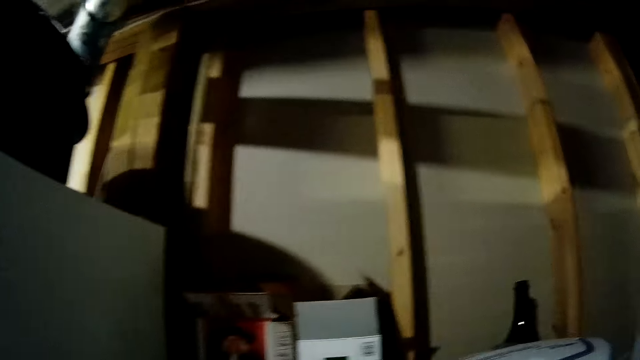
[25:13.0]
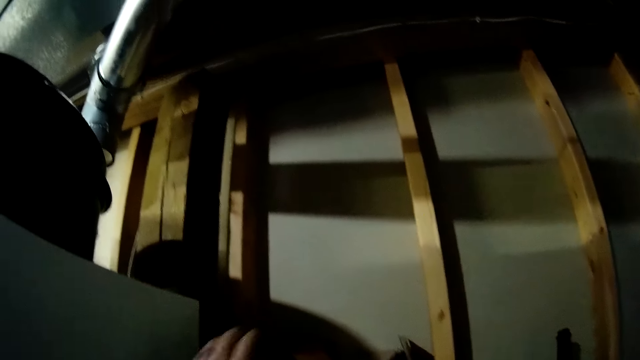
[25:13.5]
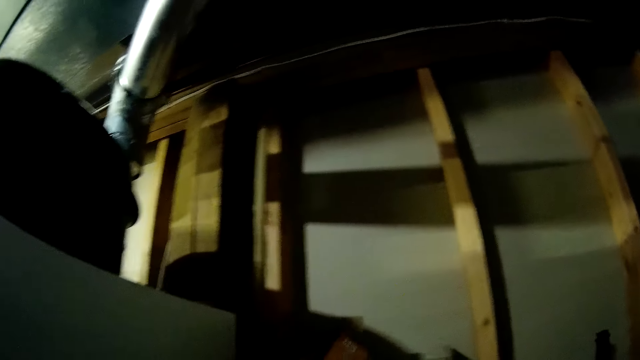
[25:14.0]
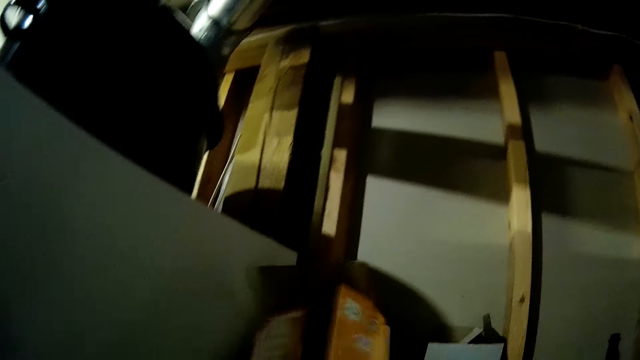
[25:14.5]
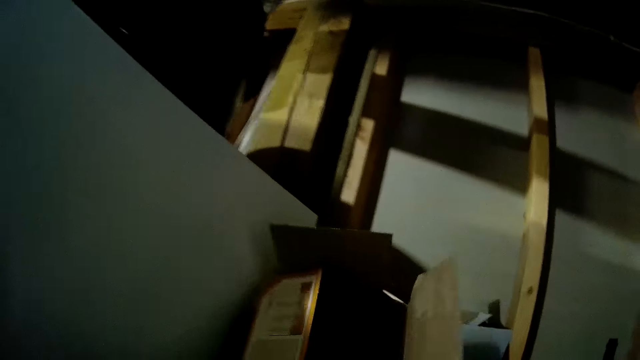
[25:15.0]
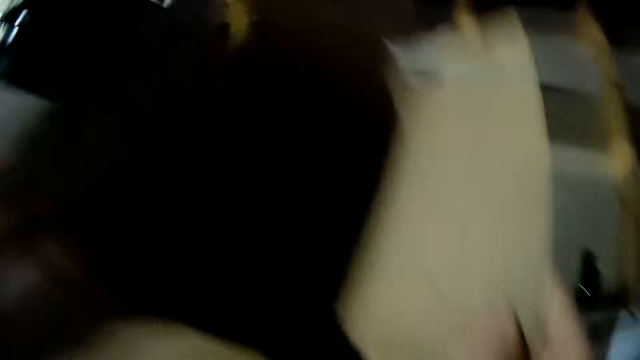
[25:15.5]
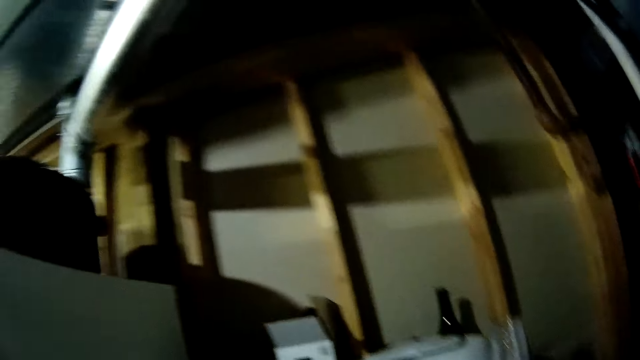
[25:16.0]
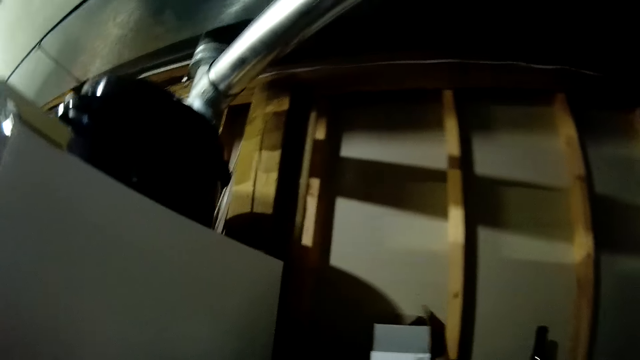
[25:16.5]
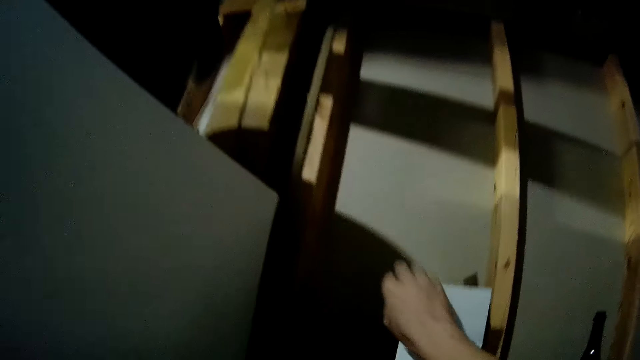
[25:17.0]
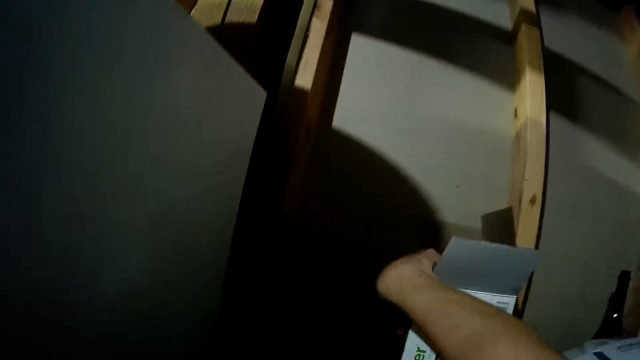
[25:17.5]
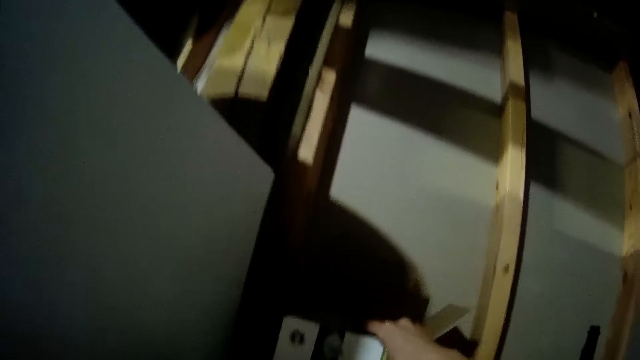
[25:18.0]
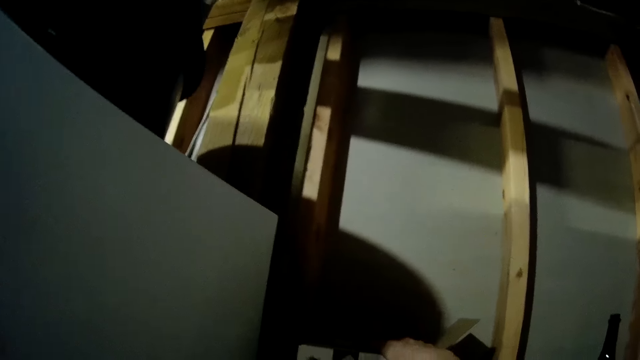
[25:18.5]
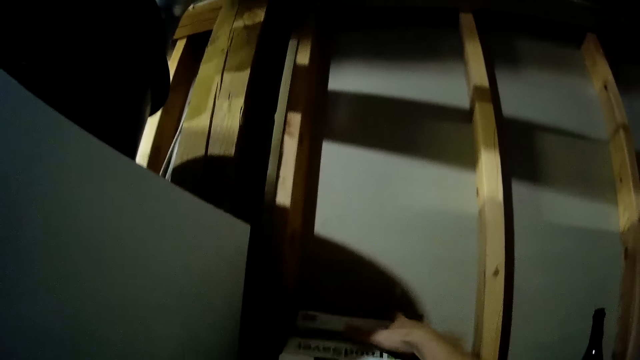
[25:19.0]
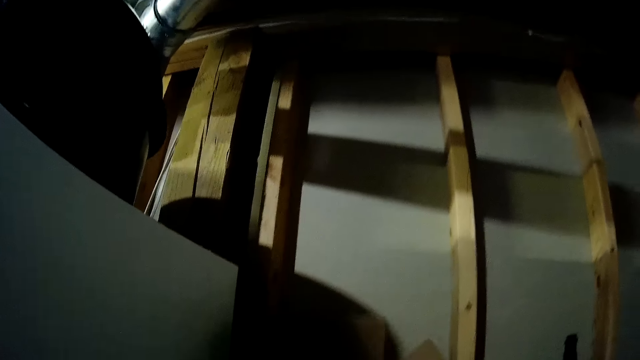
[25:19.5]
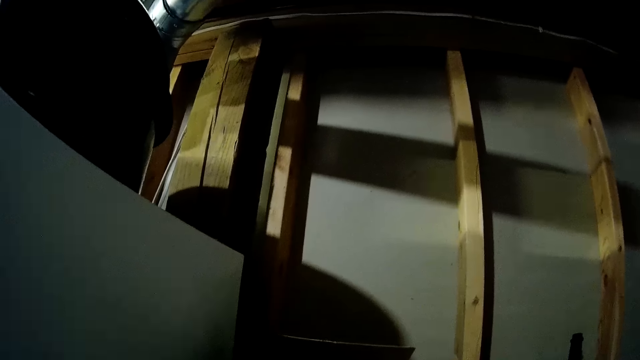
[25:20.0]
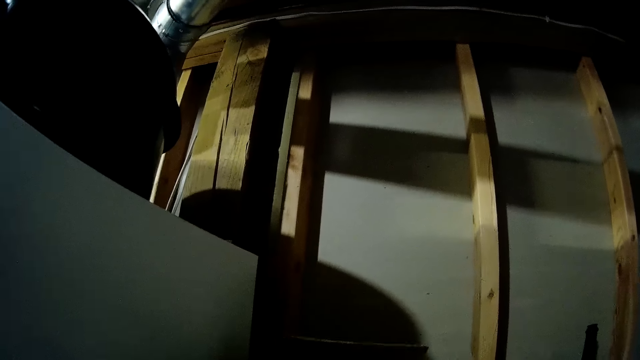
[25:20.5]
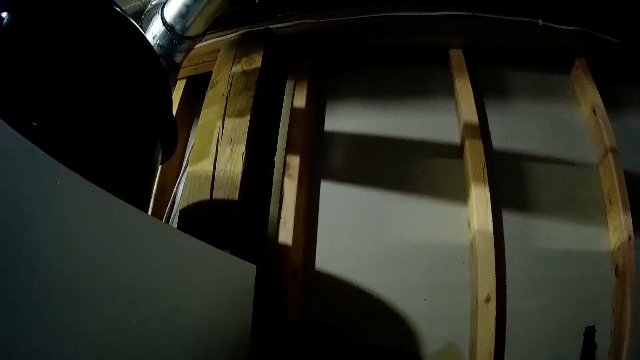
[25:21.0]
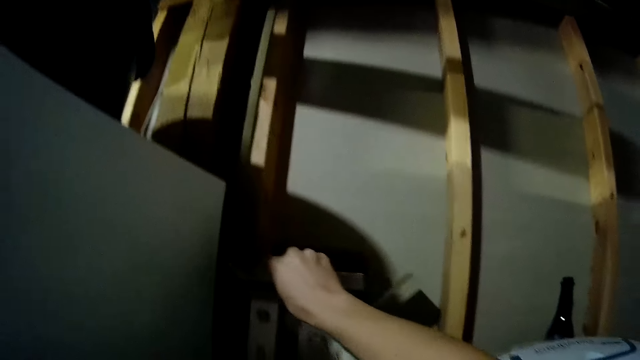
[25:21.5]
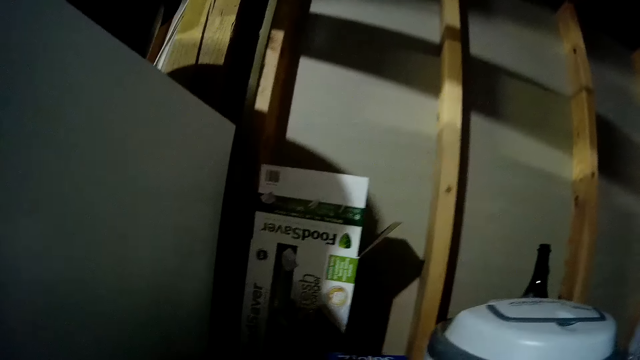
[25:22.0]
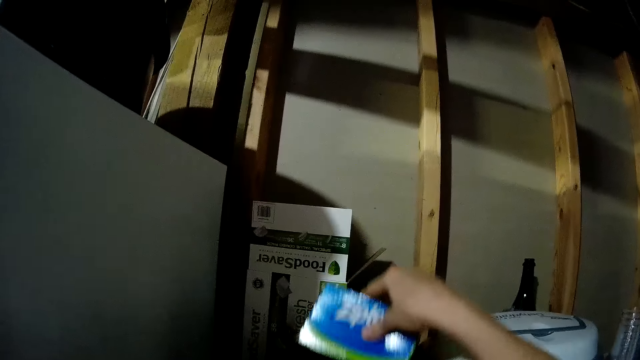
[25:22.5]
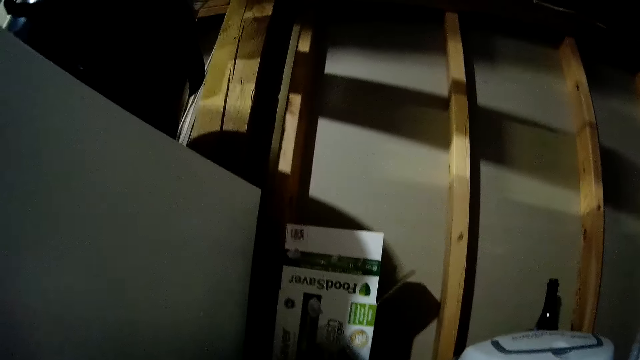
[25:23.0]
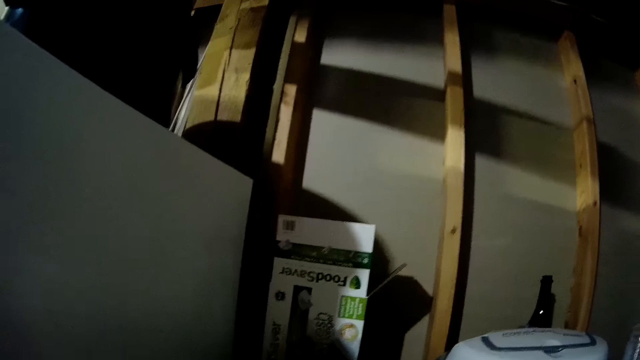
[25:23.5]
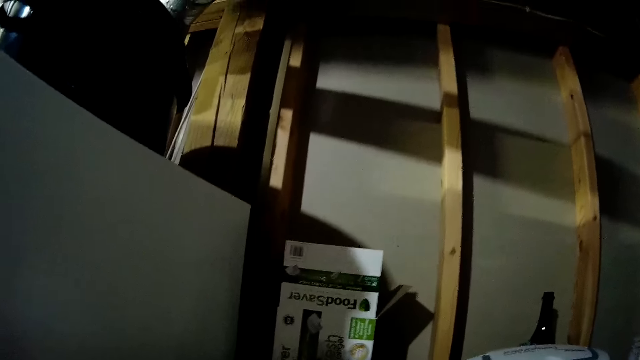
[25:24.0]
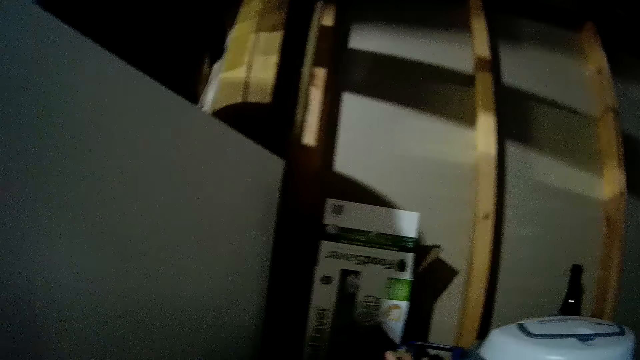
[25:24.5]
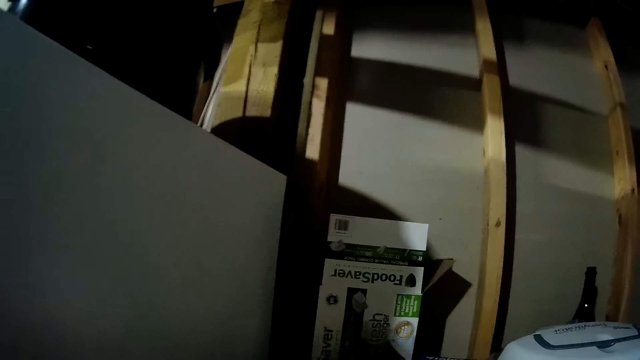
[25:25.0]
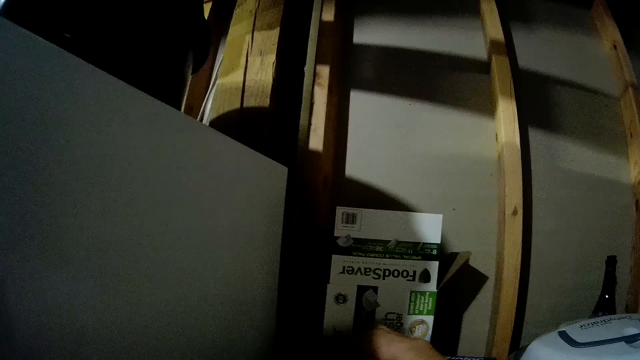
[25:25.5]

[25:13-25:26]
The camera wearer picks a carton or box from the shelf with both her hands. She aligns the box in the shelf.

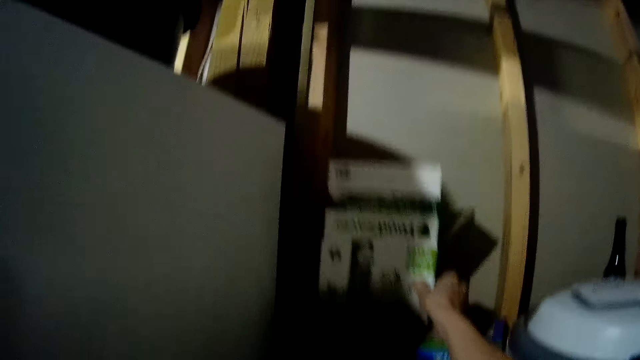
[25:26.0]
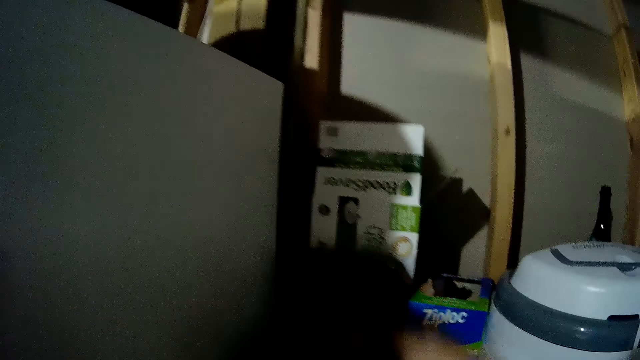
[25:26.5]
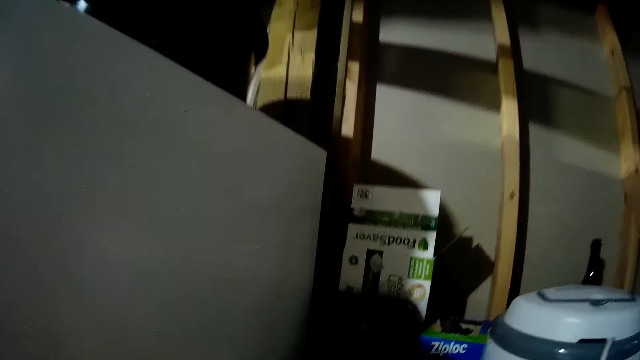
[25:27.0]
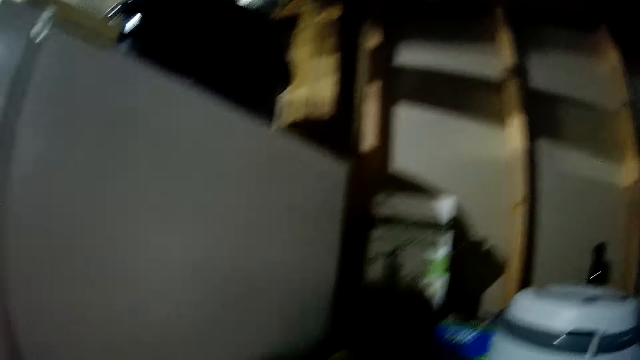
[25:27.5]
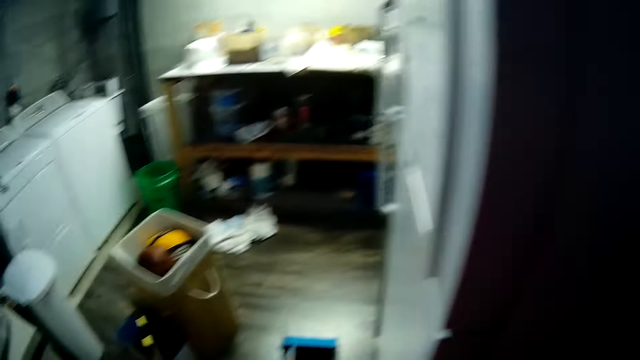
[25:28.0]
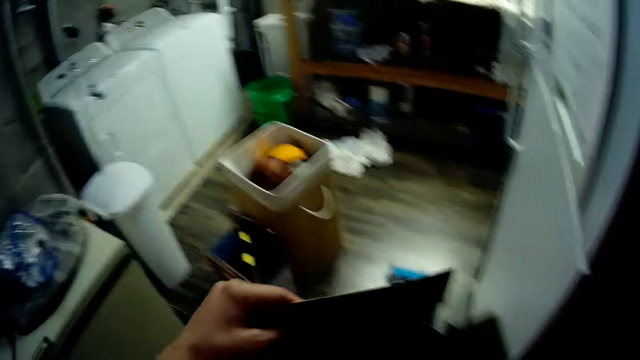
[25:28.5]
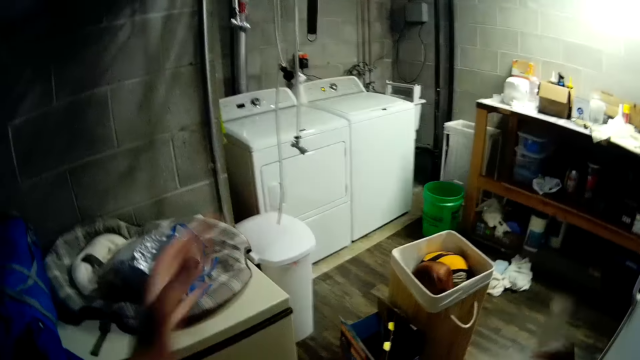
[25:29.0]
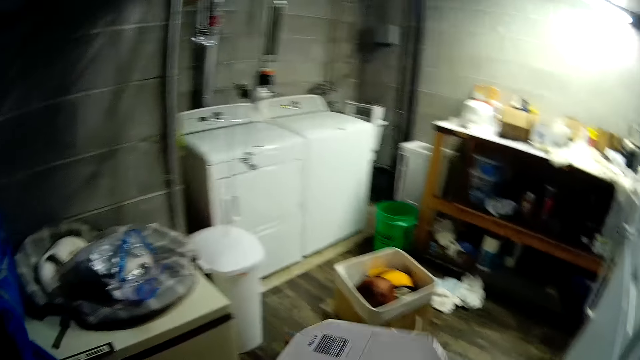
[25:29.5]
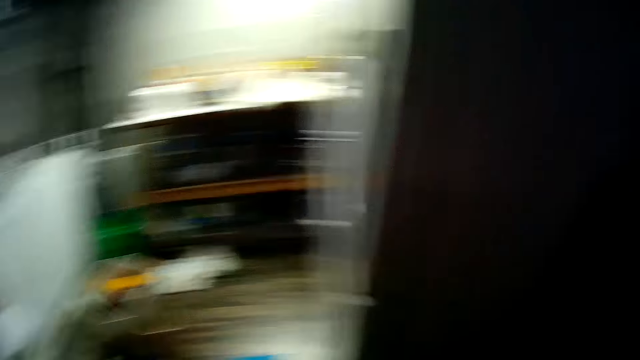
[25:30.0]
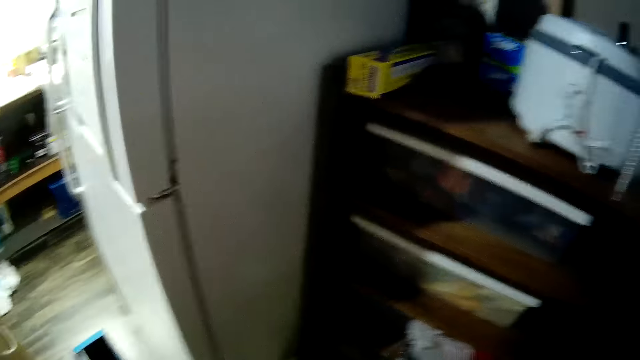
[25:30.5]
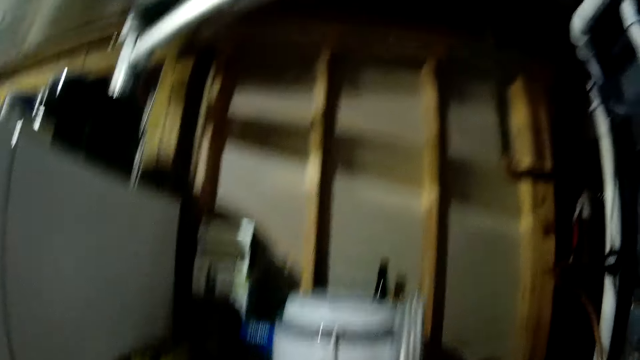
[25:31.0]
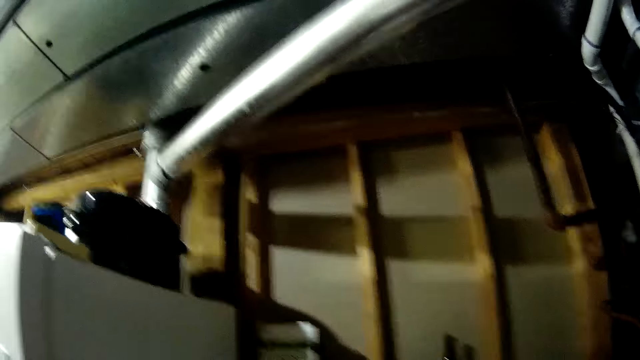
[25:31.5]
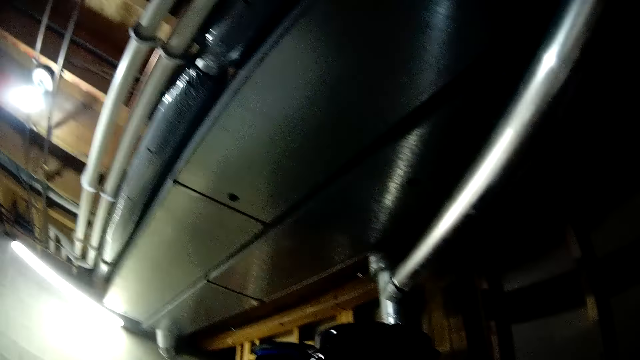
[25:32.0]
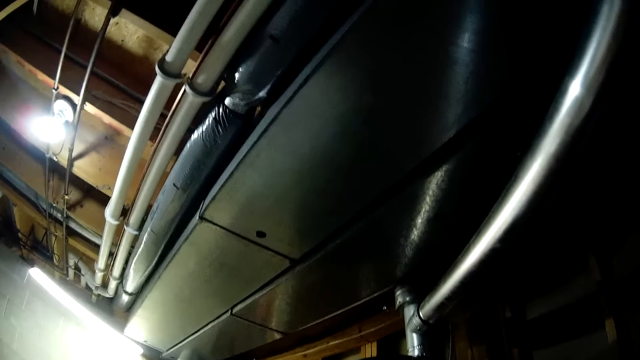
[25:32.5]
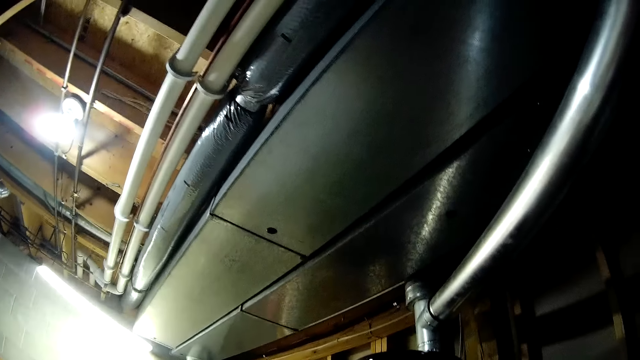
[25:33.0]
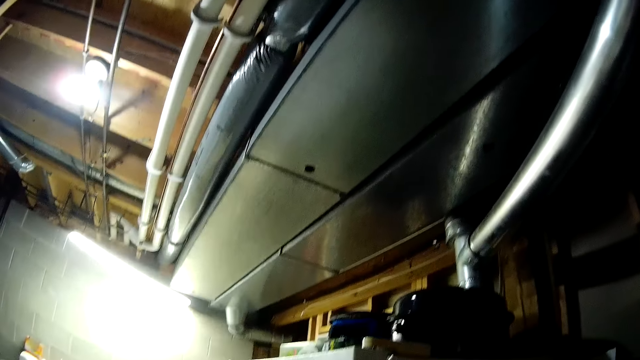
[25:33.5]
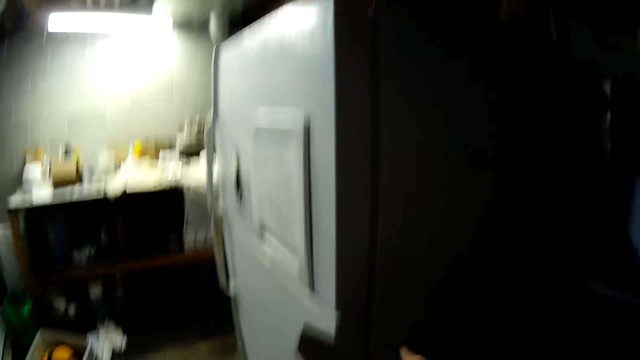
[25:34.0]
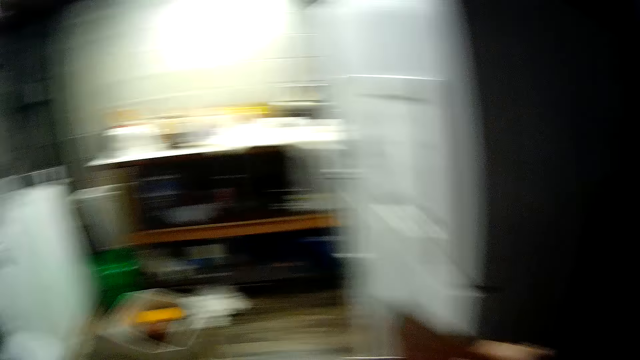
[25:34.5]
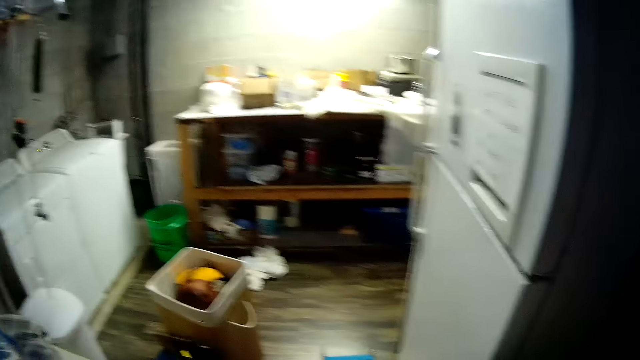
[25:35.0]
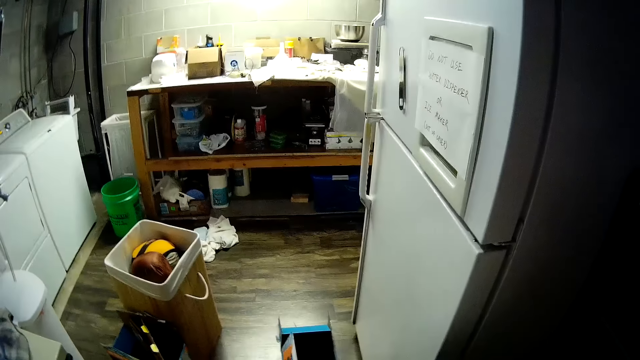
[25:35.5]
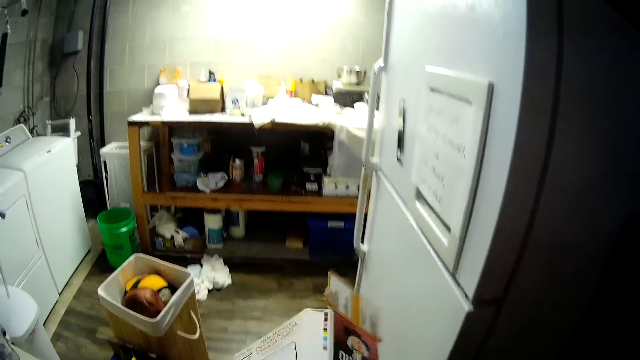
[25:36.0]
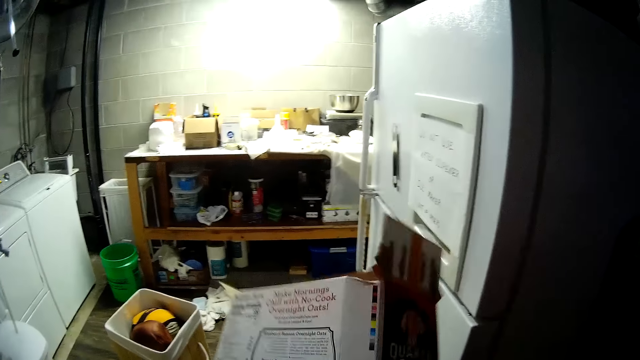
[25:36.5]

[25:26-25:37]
The camera wearer breaks the box at hand.
